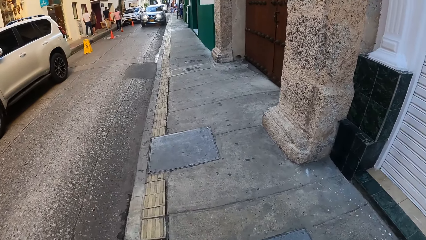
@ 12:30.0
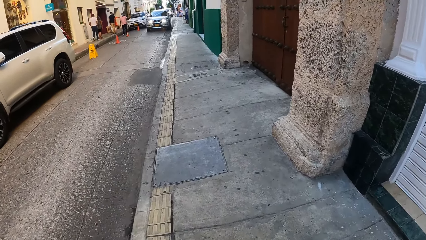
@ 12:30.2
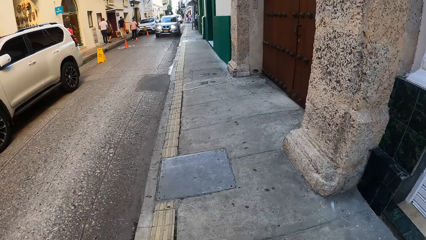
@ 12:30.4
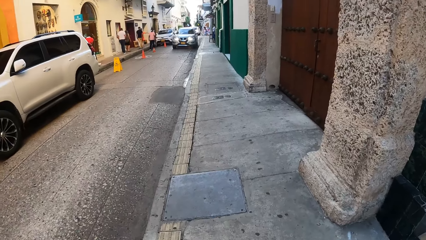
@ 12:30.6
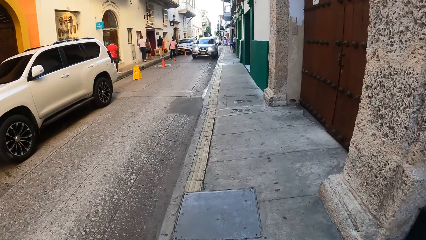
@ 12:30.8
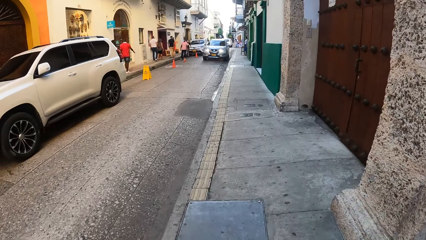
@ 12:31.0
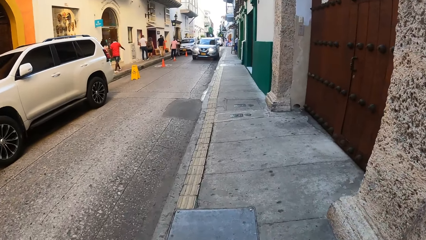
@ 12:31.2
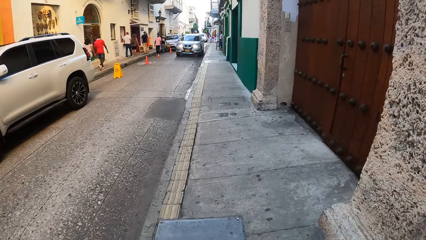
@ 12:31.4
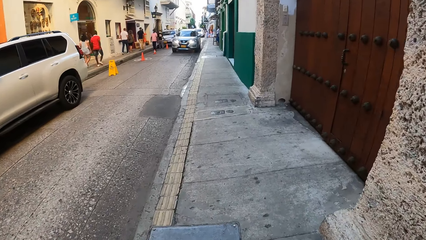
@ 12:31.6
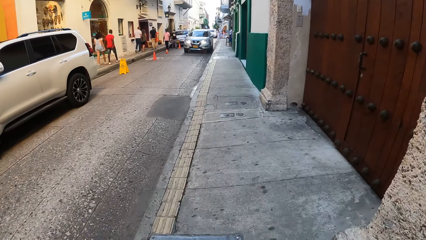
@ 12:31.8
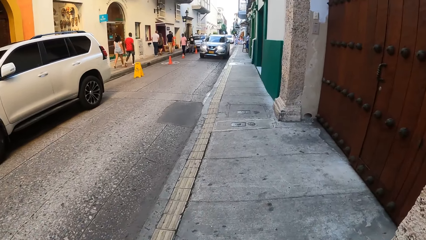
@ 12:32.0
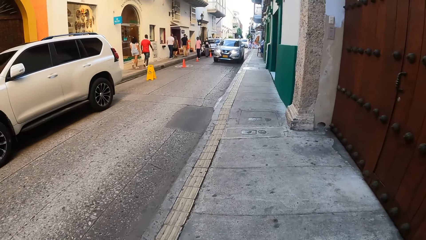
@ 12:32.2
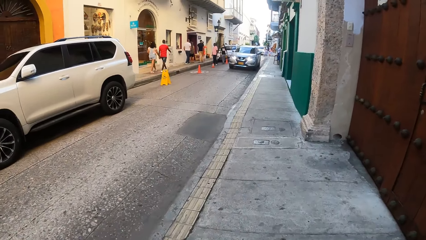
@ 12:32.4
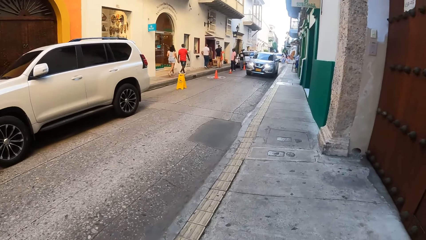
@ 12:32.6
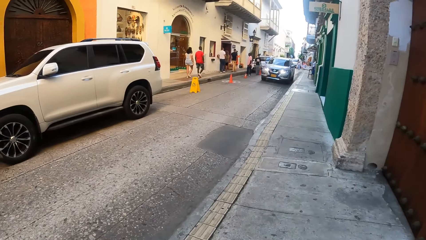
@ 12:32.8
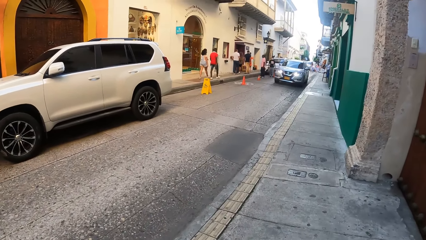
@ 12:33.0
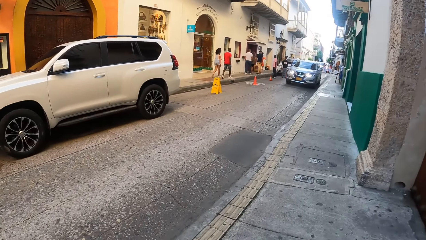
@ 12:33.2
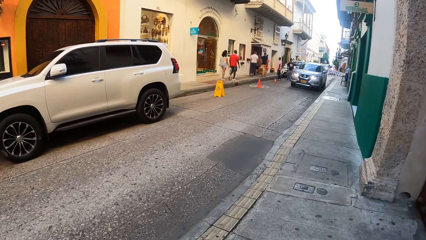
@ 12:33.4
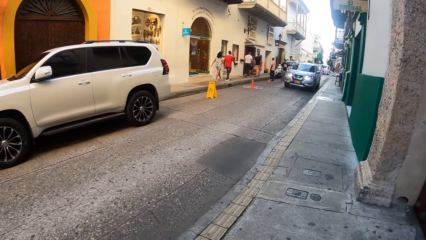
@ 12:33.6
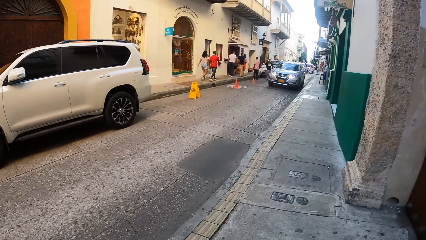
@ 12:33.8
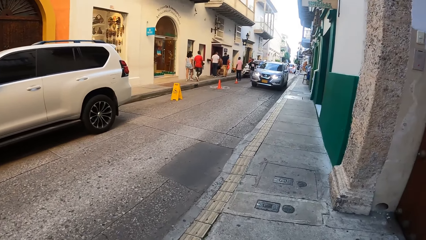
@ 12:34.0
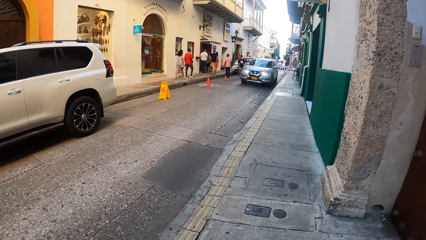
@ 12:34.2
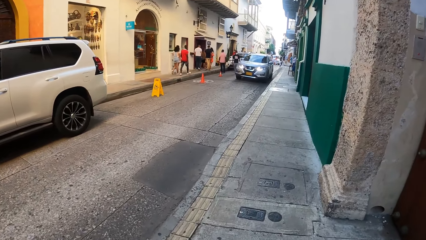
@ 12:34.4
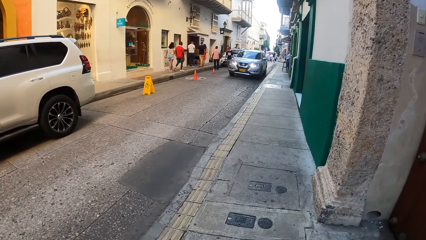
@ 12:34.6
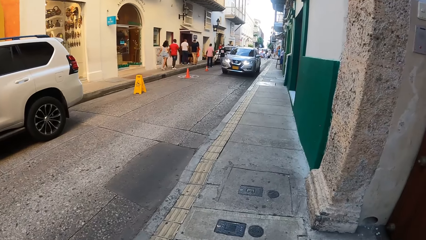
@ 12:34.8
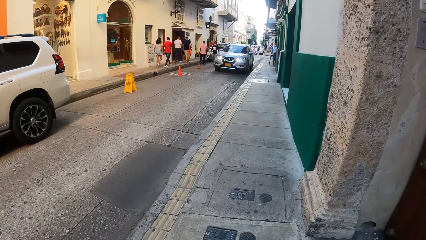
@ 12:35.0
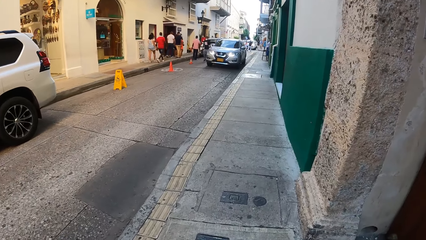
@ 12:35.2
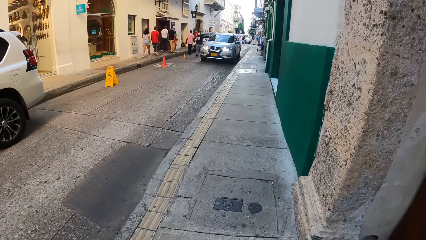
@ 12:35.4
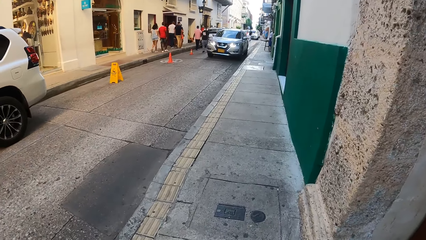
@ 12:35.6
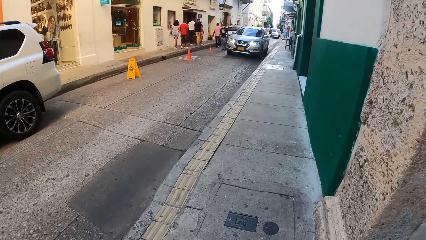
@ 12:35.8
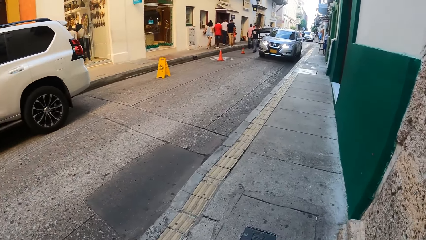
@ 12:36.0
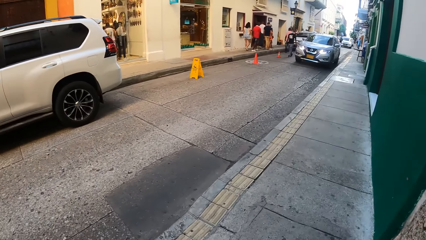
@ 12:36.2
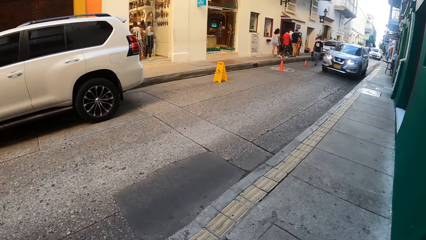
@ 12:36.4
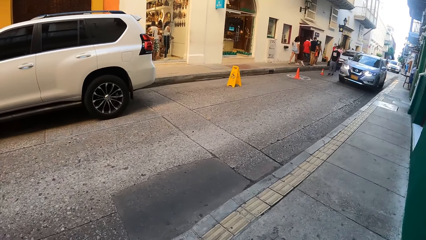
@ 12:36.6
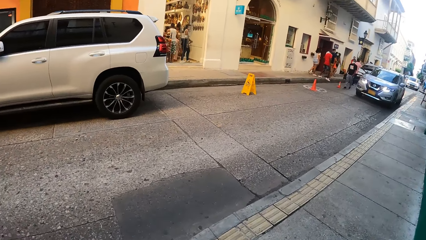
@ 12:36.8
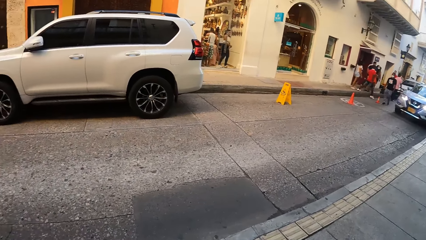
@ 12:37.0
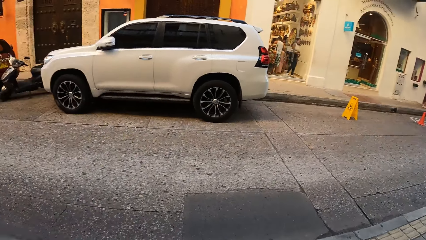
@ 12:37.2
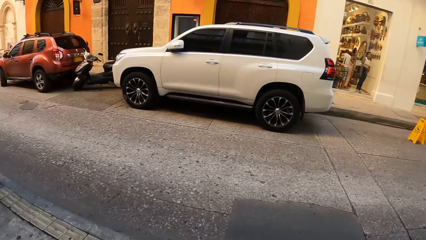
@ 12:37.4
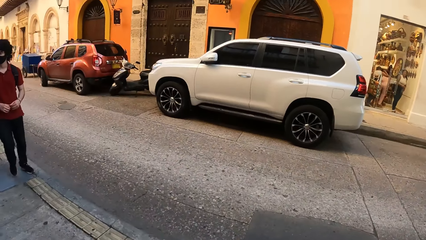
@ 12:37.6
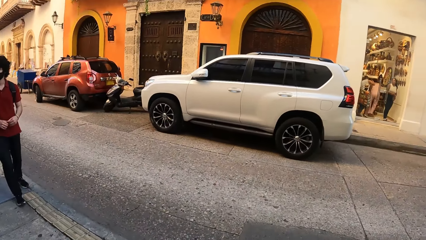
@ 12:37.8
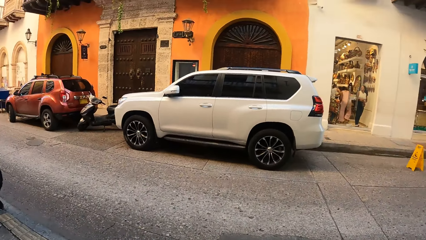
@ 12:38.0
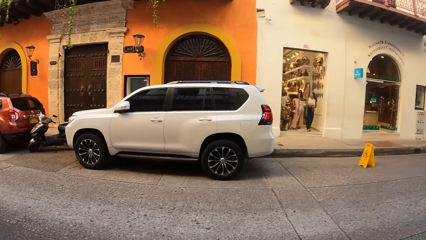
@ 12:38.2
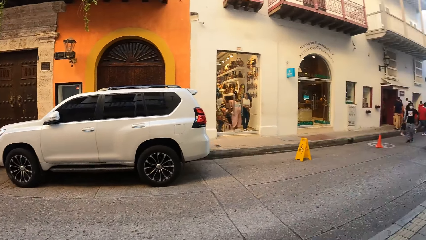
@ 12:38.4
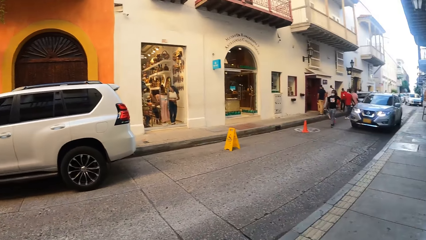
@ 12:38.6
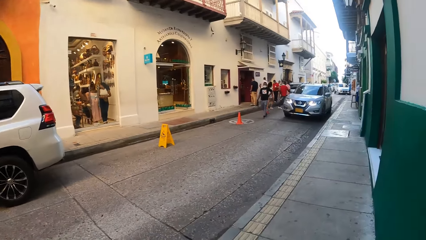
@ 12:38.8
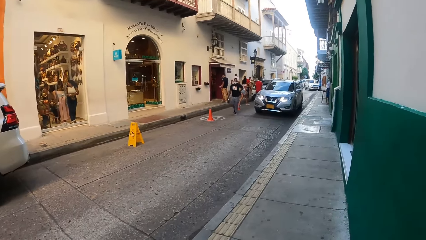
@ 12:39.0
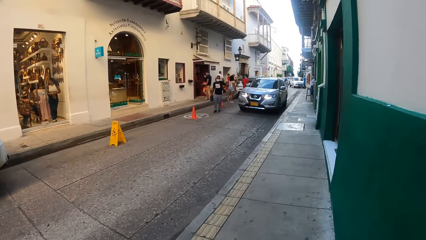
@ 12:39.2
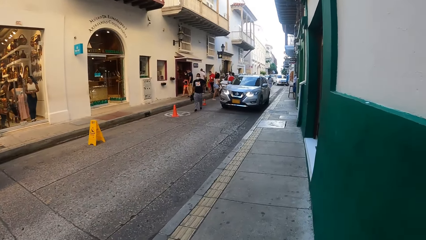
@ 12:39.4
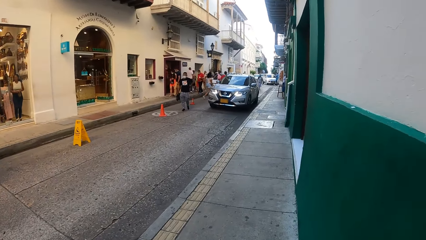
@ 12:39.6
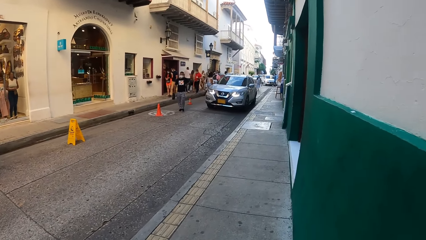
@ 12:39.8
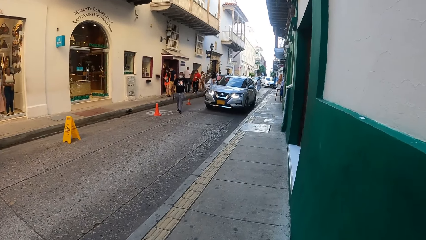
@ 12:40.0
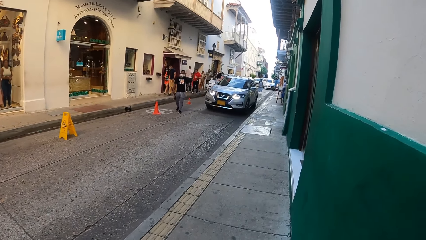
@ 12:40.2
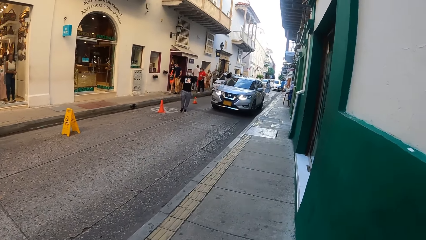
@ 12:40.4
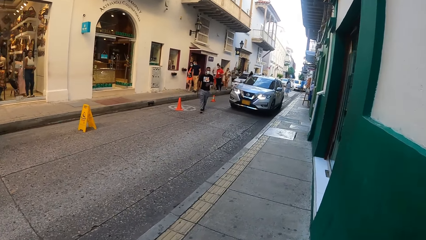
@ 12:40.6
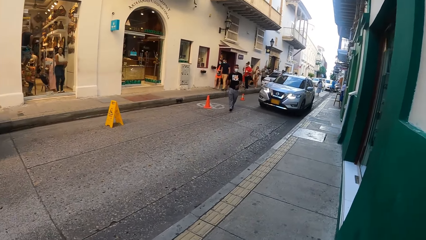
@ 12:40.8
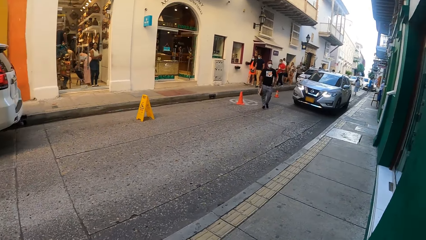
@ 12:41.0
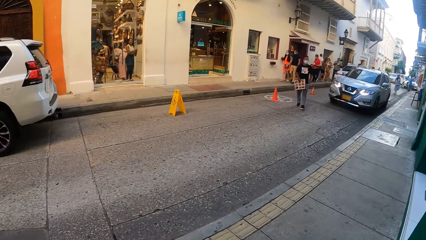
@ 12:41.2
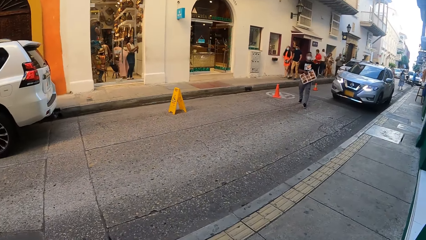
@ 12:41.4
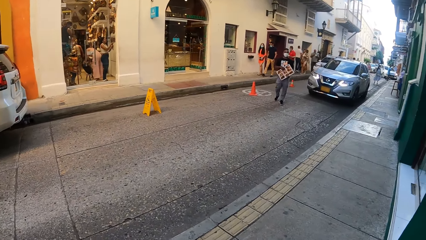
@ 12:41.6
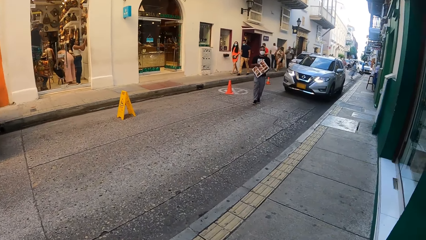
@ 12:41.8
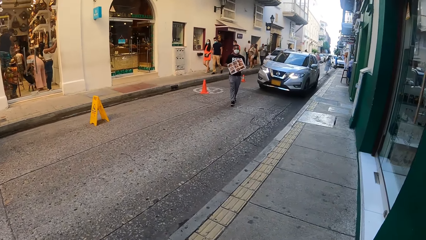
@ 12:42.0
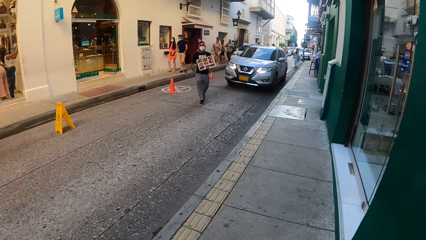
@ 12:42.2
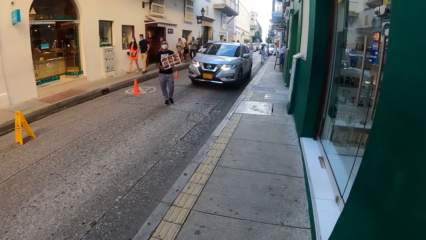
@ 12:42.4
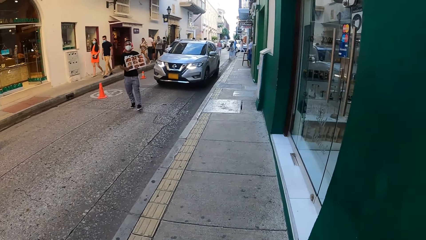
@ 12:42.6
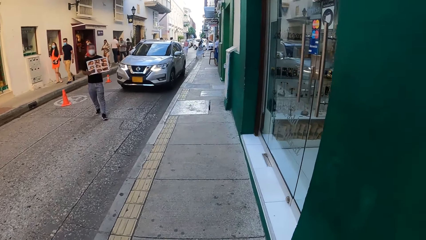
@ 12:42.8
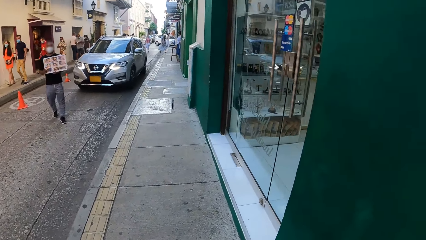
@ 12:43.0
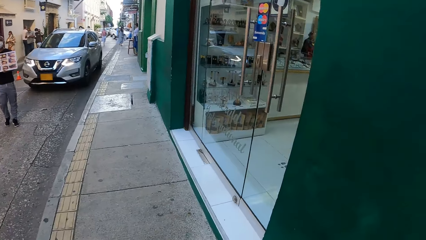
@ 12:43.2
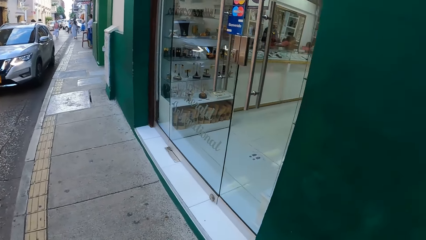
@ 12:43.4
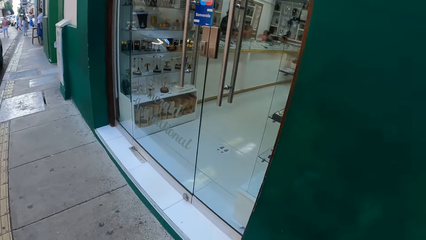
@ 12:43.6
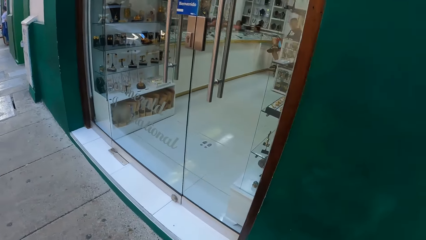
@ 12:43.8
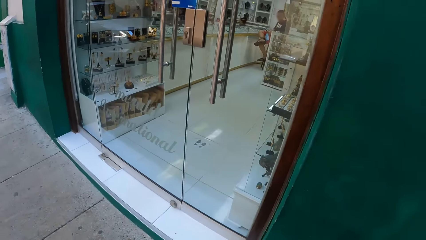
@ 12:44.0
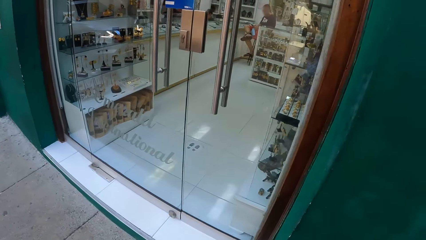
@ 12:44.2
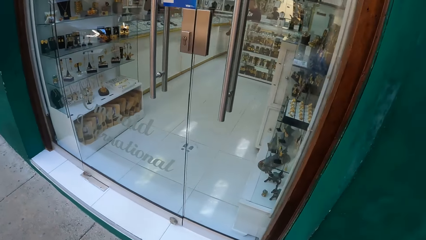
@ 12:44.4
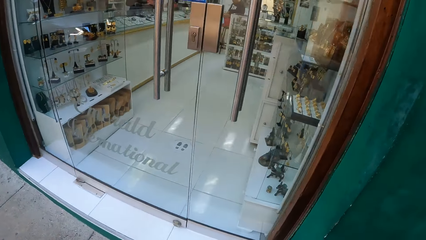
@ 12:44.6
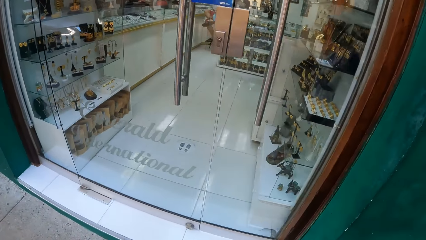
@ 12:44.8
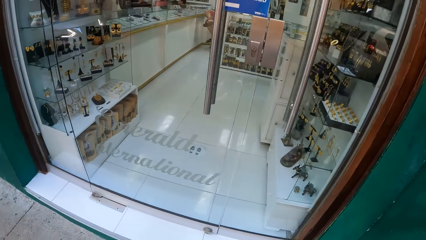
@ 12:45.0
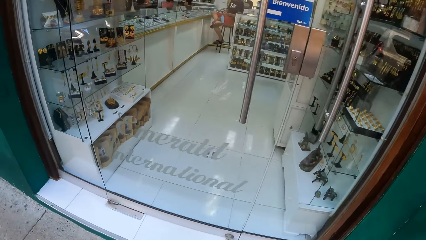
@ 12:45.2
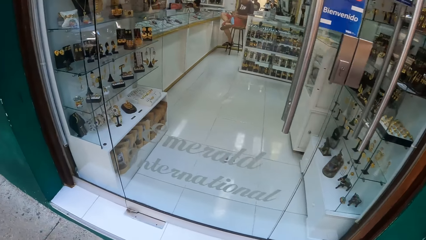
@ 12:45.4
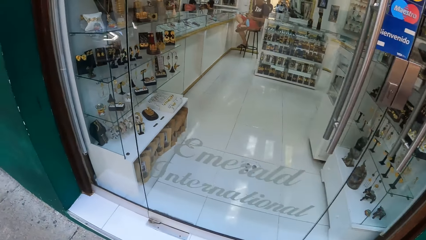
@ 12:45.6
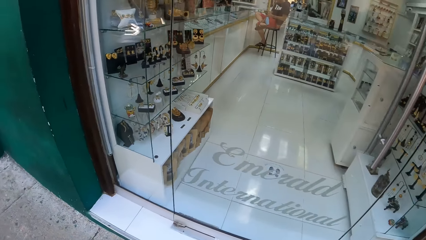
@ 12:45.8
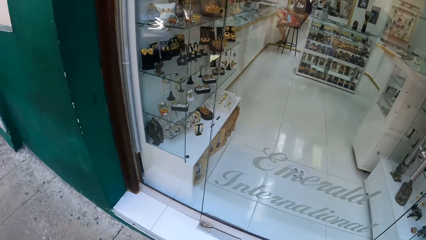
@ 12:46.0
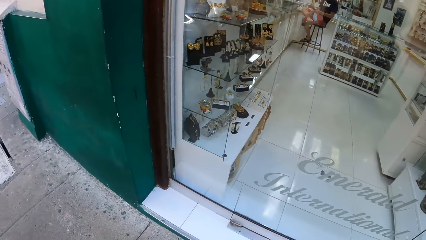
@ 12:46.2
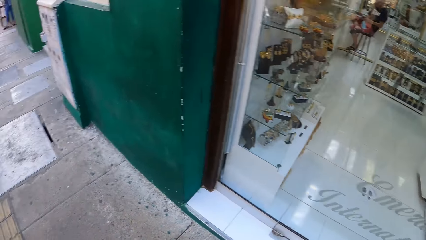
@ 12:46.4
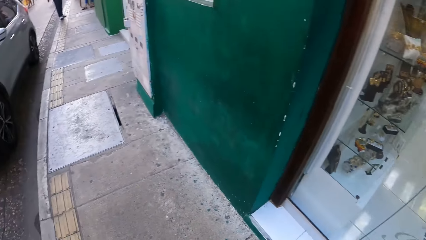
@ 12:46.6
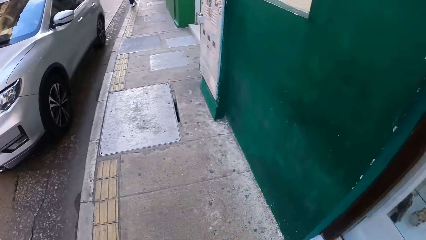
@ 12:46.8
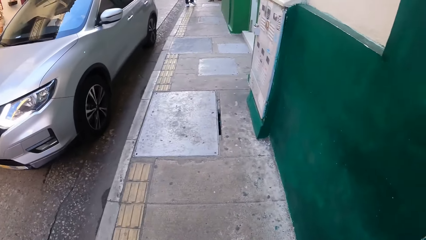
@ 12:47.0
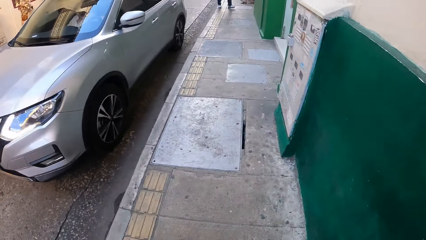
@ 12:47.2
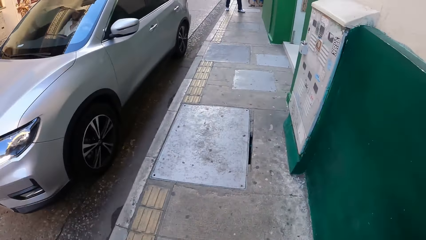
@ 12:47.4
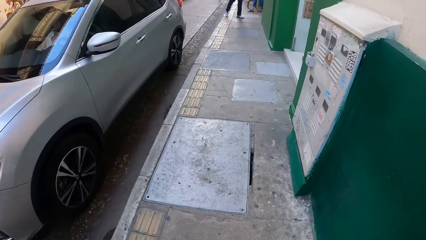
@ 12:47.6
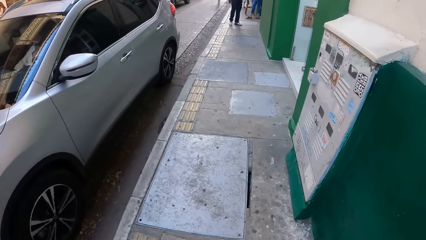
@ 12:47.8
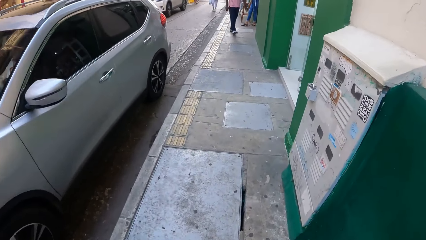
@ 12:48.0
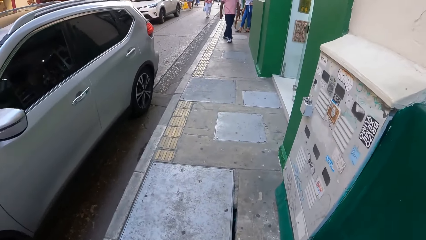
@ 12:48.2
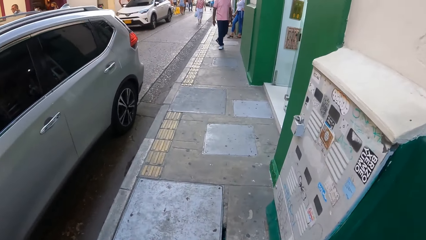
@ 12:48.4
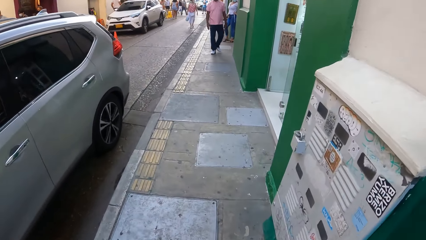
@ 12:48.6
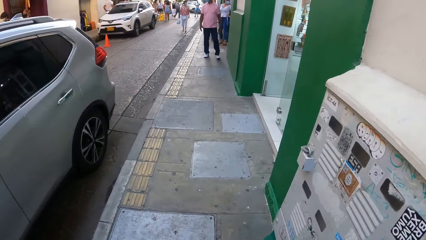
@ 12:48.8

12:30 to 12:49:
The camera wearer looks back. They look around. They look into a shop. They walk around.
